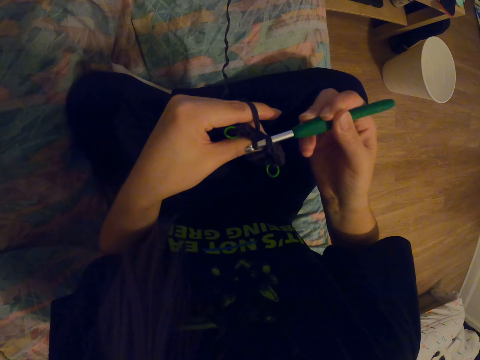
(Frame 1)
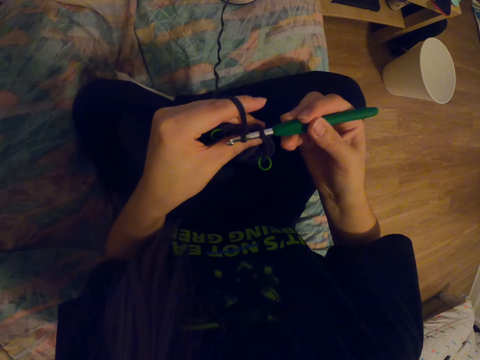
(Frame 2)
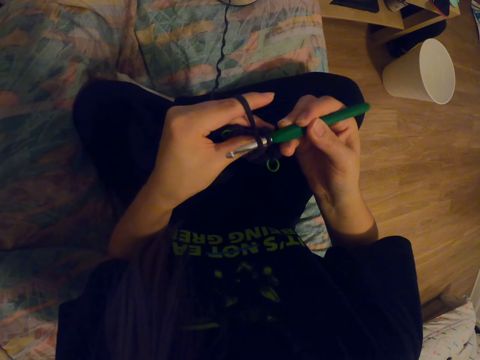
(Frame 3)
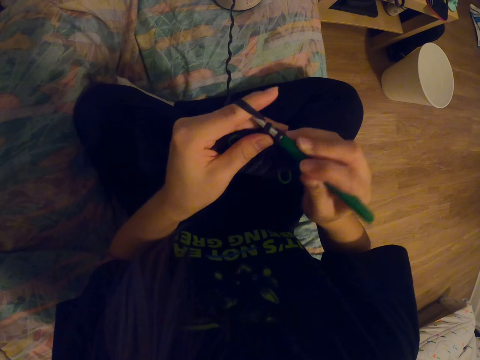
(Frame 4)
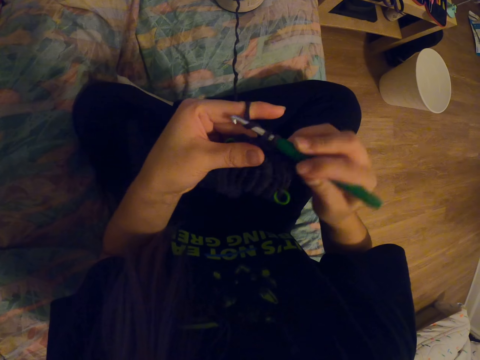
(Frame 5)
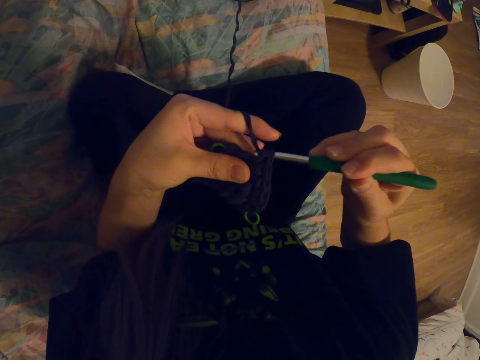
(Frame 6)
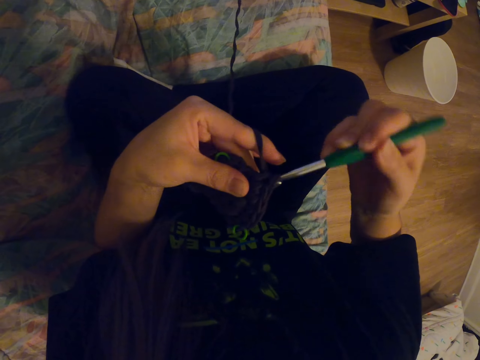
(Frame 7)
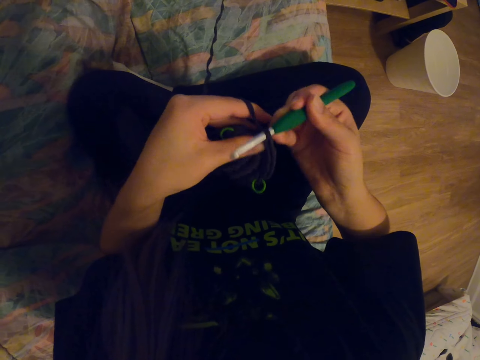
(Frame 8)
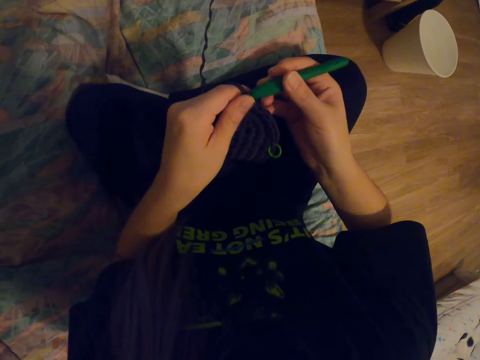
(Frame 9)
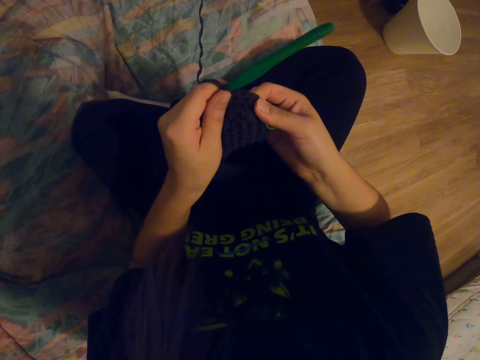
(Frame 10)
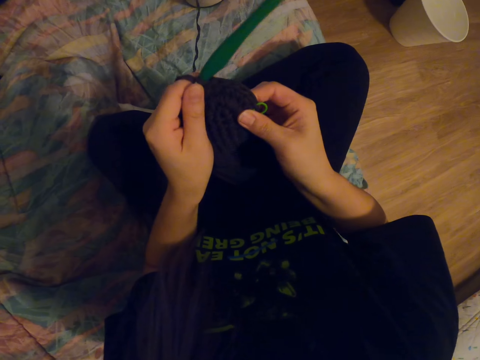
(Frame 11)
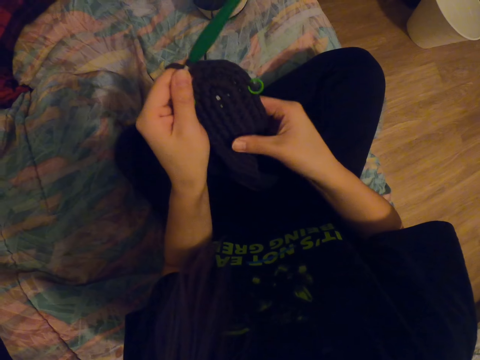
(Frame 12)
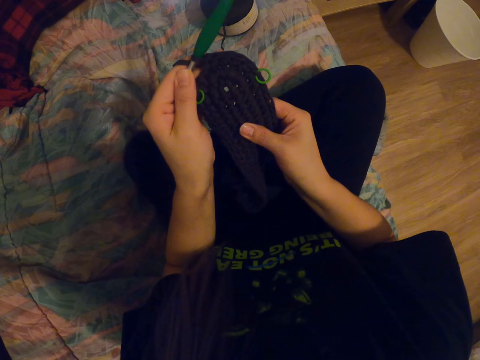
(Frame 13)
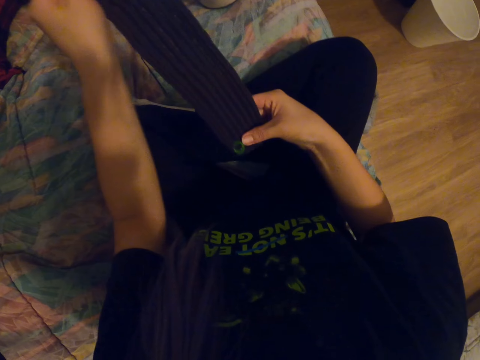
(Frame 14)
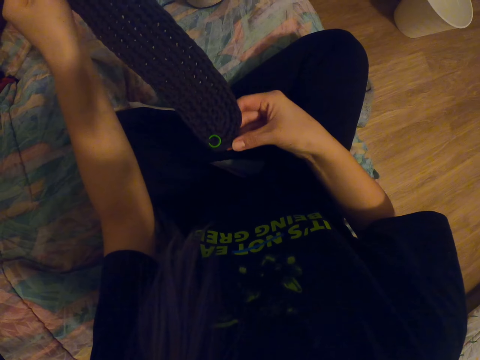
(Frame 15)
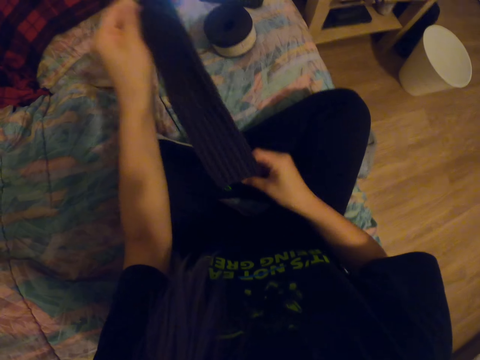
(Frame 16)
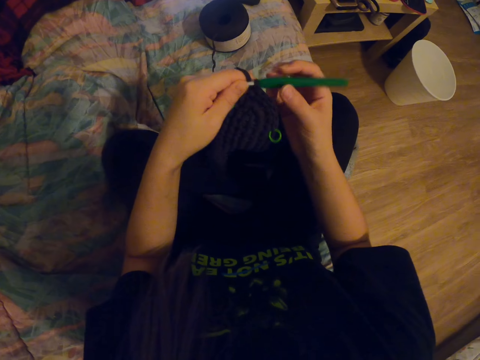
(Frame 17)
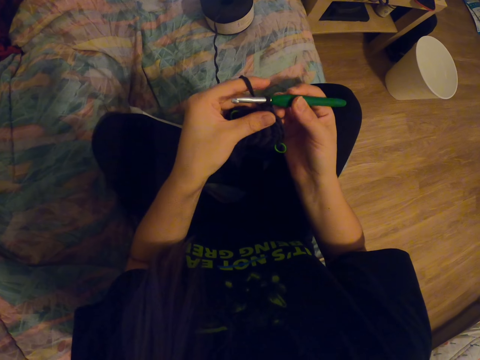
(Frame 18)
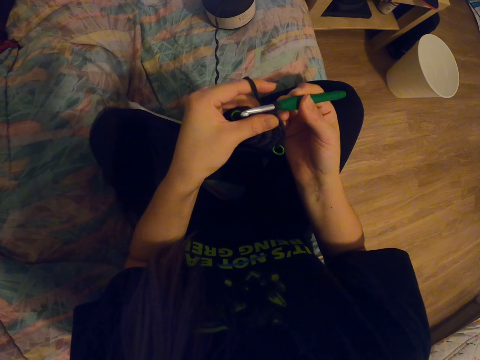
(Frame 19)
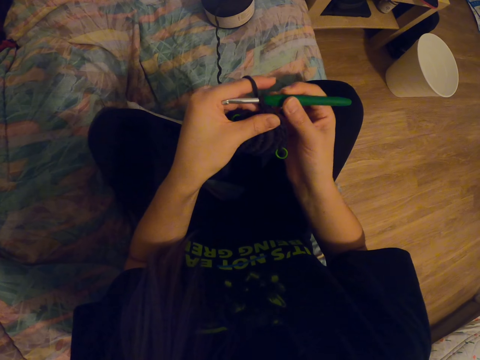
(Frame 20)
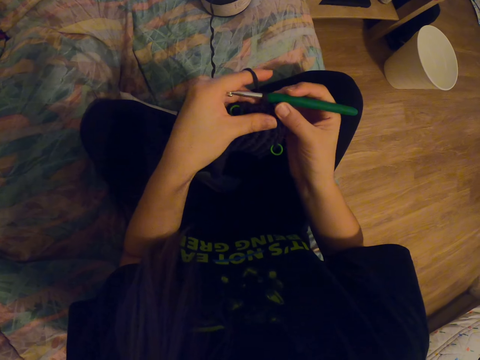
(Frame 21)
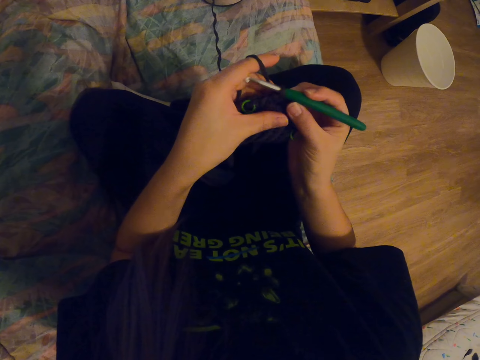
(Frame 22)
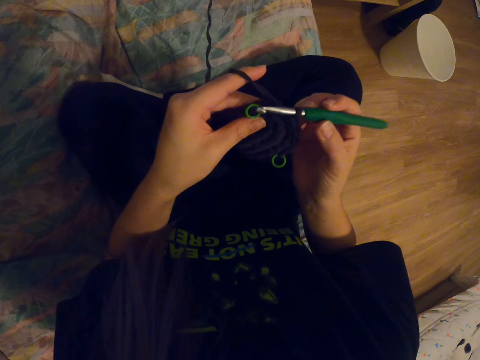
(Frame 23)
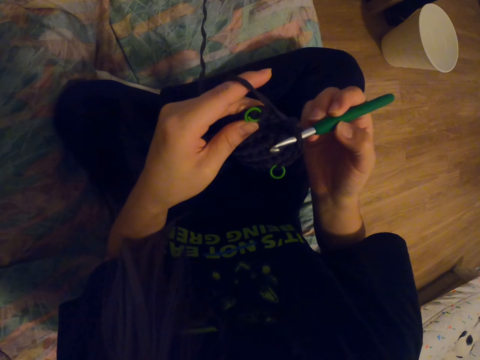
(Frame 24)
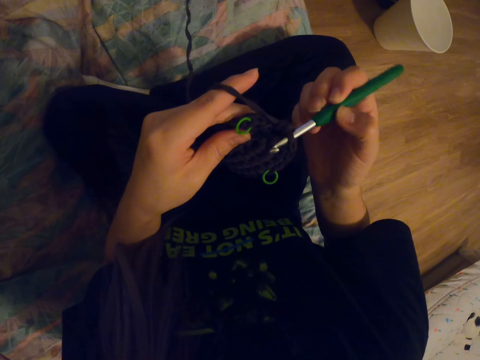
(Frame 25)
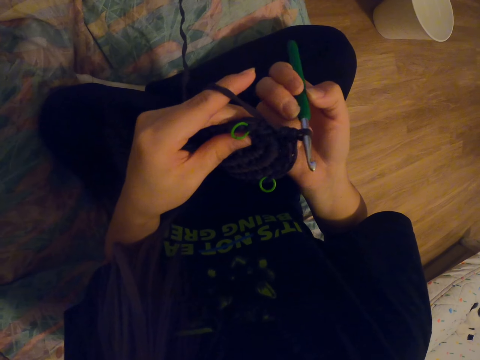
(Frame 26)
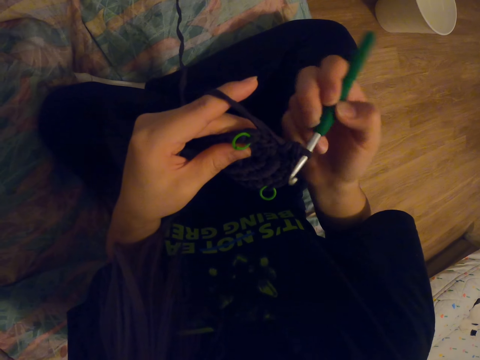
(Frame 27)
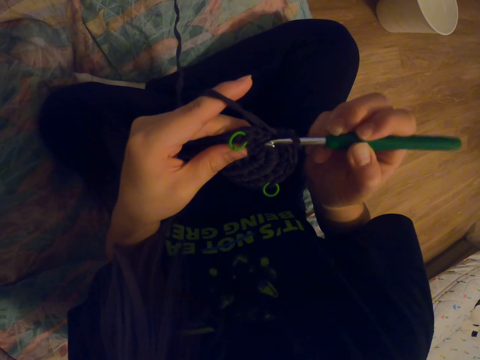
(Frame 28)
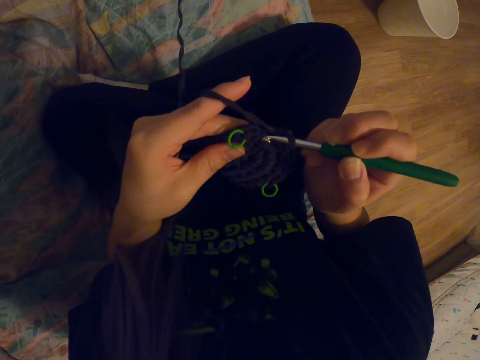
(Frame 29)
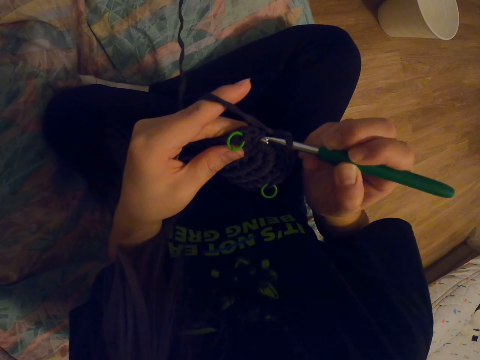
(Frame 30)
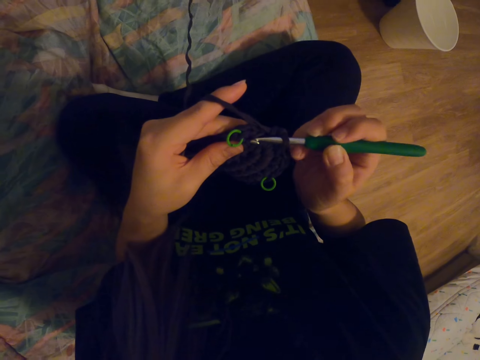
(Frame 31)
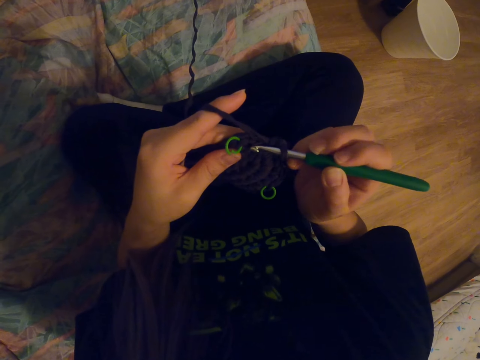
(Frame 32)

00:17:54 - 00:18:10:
The camera wearer coils a knitting thread on a knitting needle. She knits a fabric with the knitting needle. She adjusts the knitted fabric with her hands. She straightens the knitted fabric with her hands. She holds the crochet needle with her right hand. She adjusts the knitting needle on the knitted fabric. She moves the crochet needle. She knits the fabric with the knitting needle.

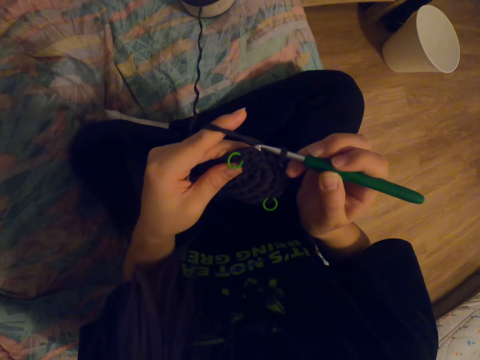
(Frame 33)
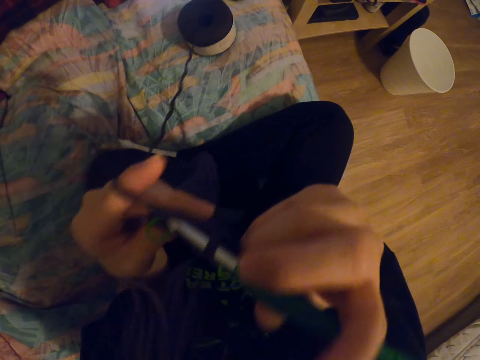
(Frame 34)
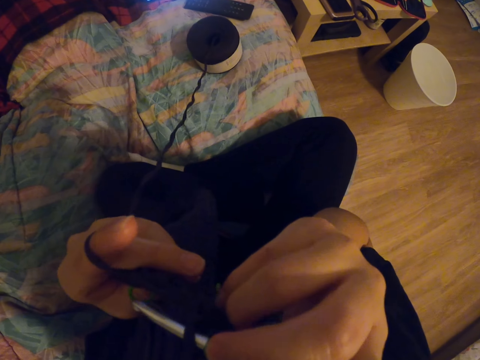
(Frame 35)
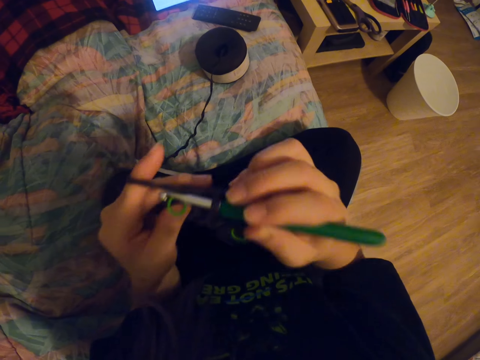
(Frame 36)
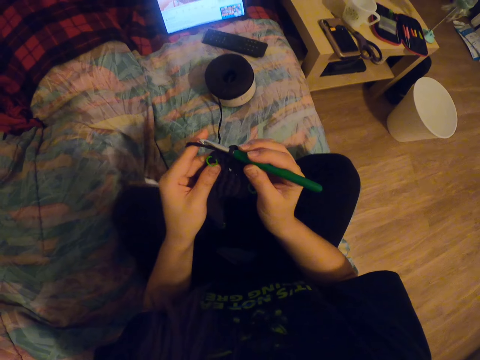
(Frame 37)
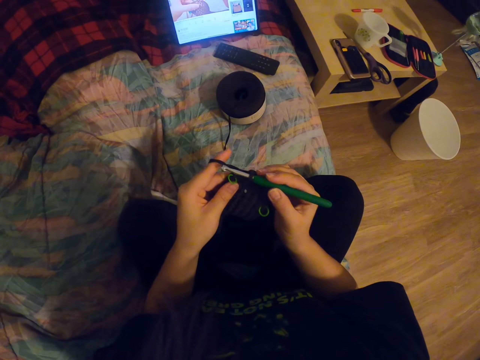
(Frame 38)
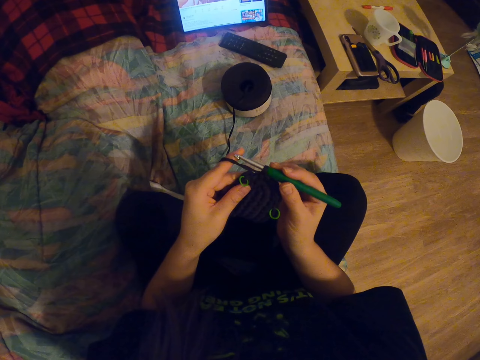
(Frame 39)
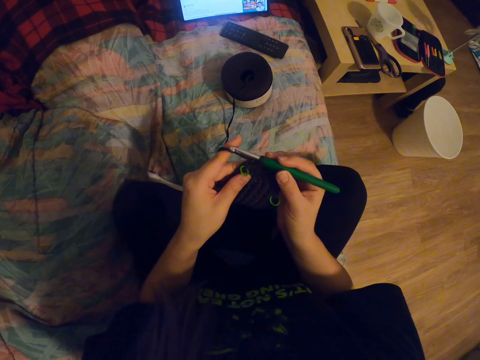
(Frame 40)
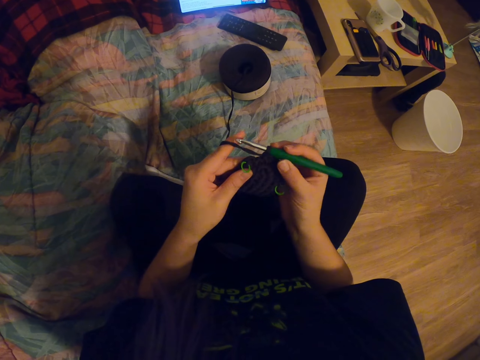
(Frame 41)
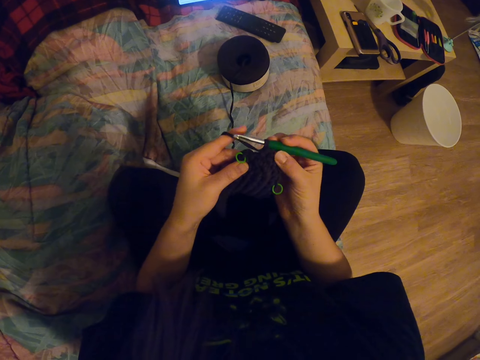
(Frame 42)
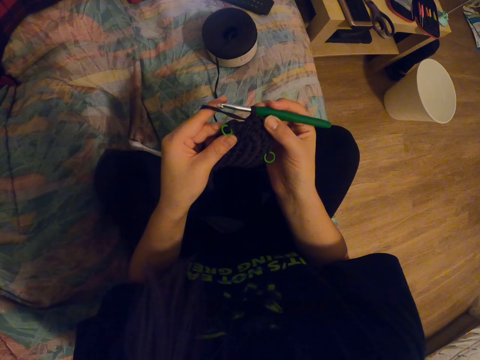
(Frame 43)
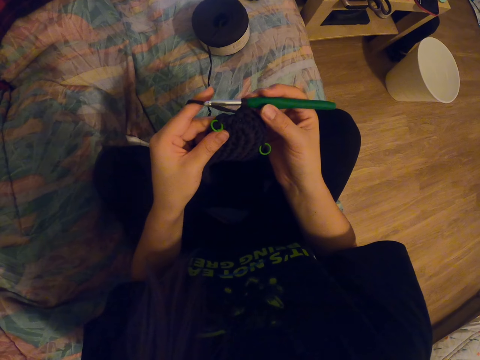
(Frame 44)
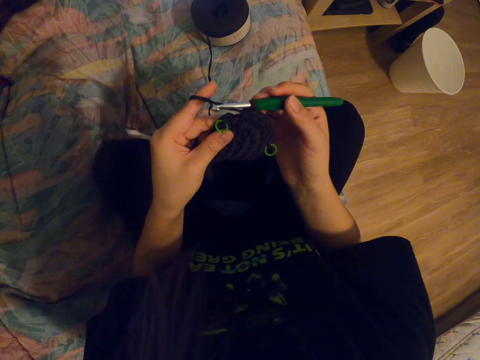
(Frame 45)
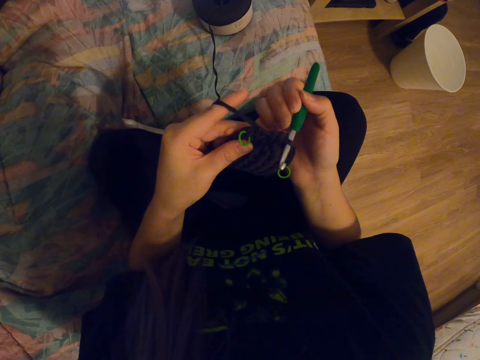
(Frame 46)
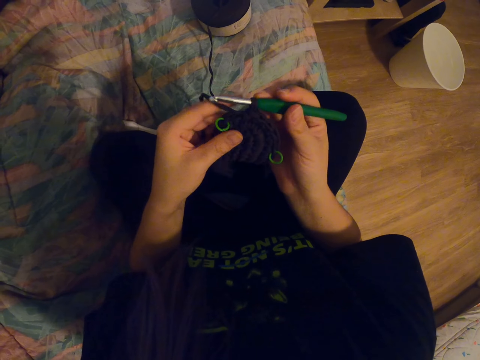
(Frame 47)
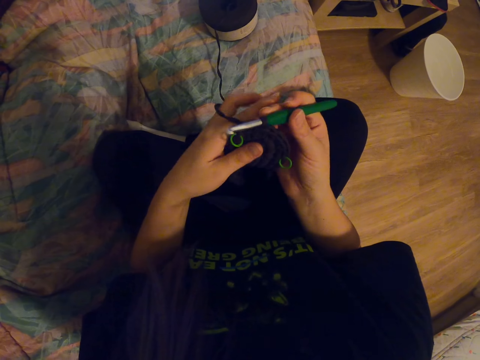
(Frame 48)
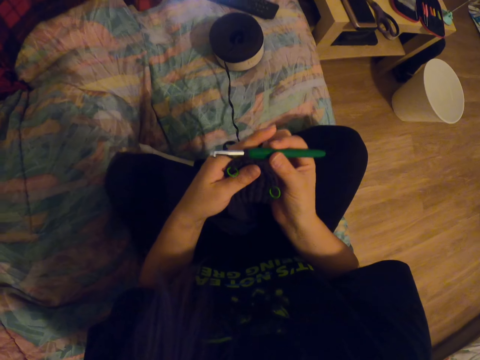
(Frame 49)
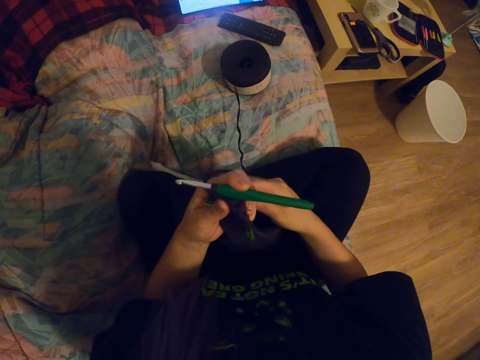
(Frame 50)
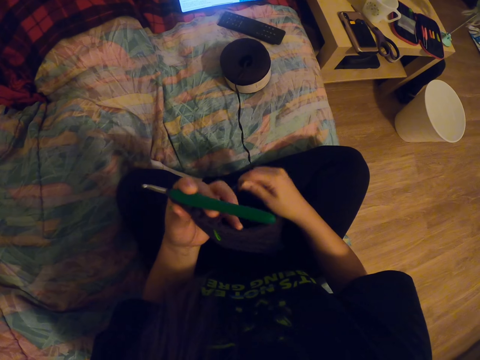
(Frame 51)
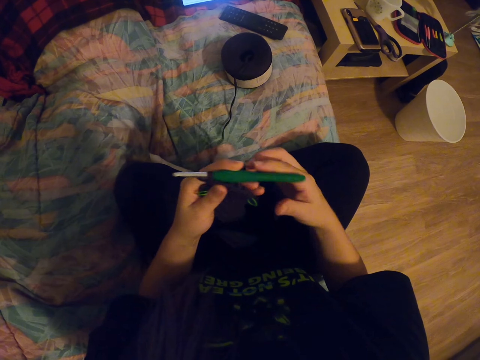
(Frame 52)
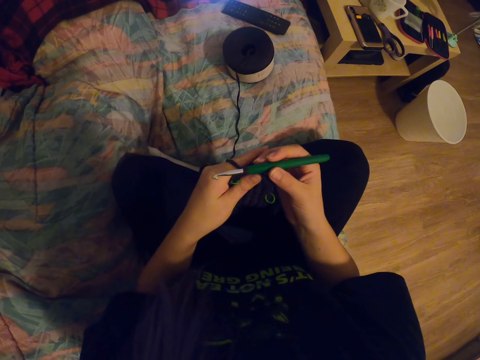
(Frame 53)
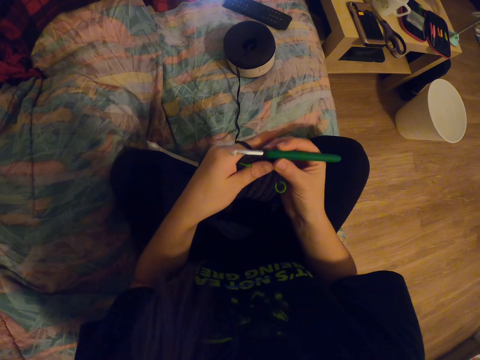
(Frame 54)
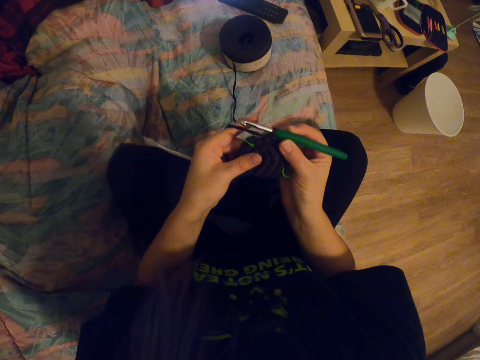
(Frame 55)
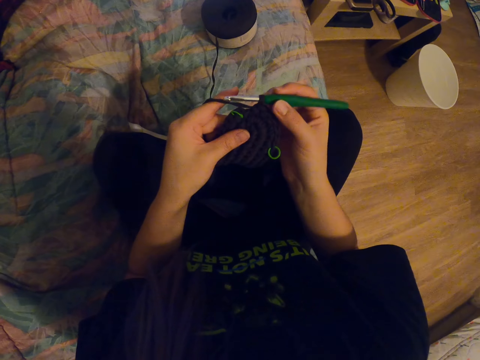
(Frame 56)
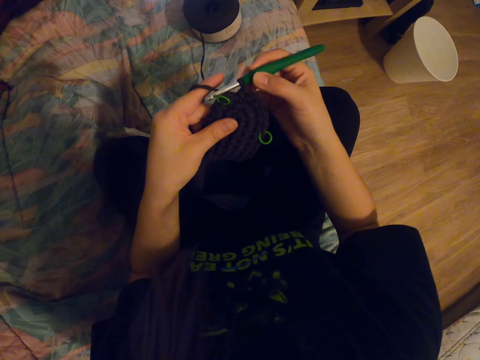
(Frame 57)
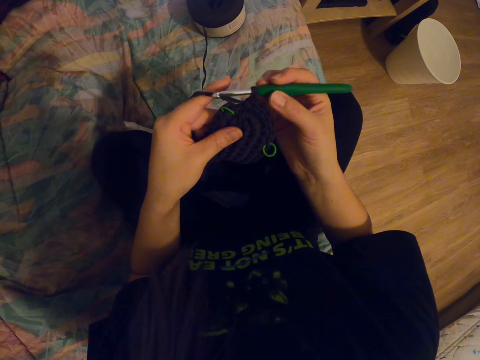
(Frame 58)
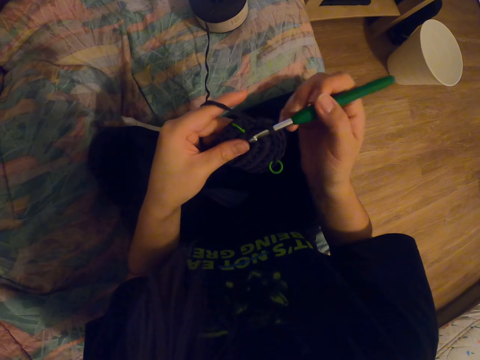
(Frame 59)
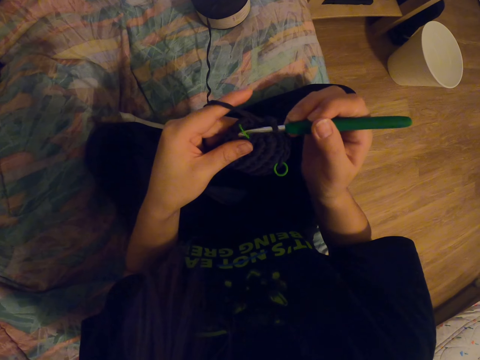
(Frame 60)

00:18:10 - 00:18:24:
The camera wearer scratches her face with her right hand, at her chin. She looks around a room. She moves the crochet needle. She adjusts a knitted fabric on her lap. She adjusts the sweater.
